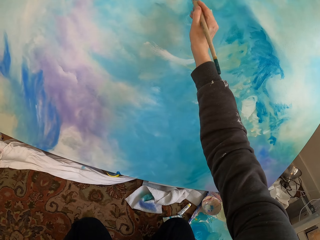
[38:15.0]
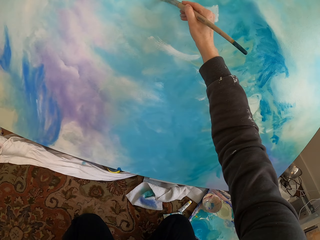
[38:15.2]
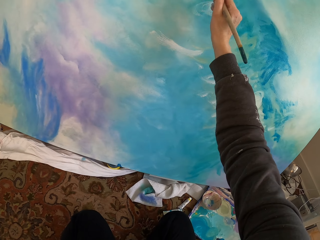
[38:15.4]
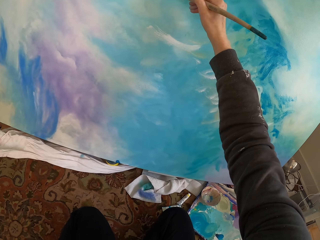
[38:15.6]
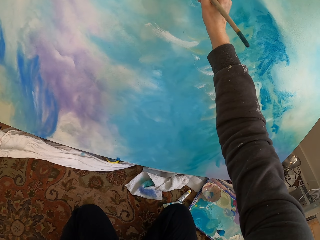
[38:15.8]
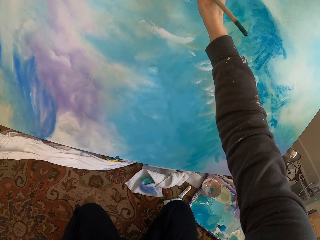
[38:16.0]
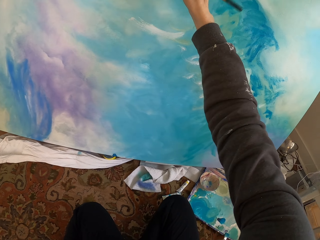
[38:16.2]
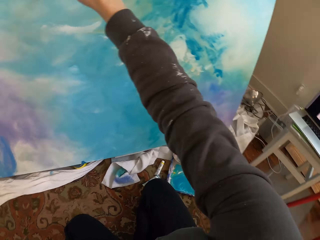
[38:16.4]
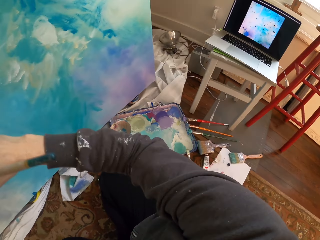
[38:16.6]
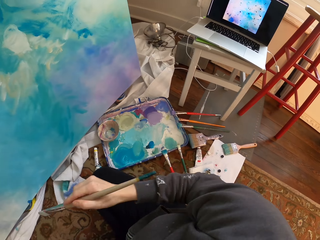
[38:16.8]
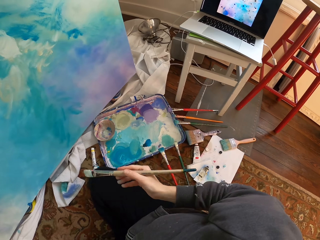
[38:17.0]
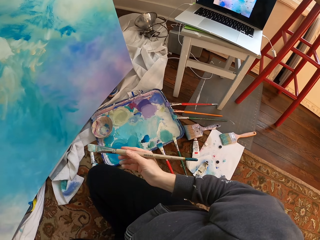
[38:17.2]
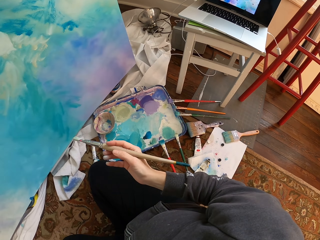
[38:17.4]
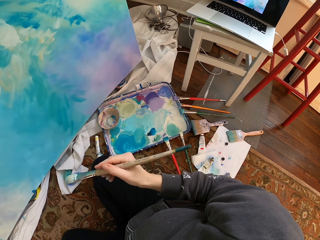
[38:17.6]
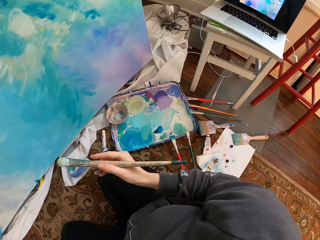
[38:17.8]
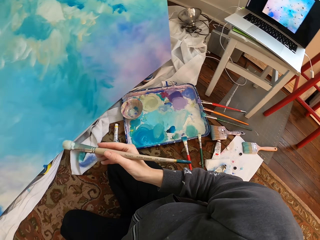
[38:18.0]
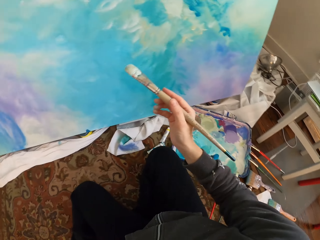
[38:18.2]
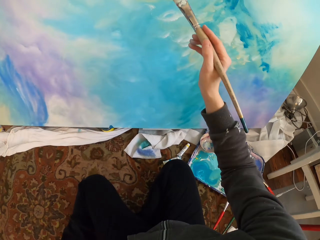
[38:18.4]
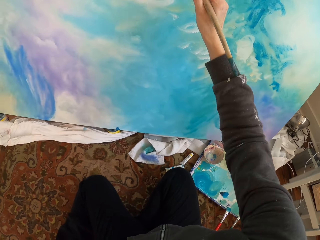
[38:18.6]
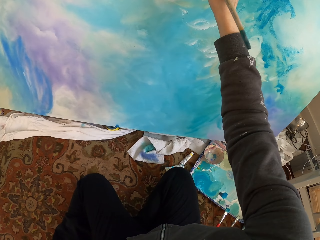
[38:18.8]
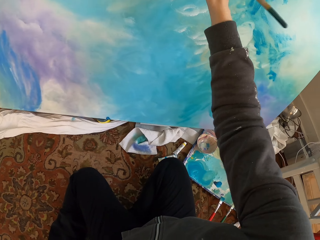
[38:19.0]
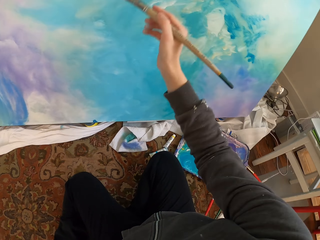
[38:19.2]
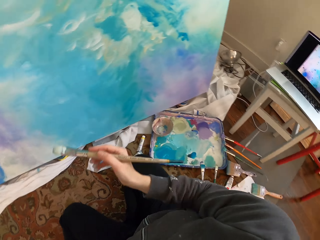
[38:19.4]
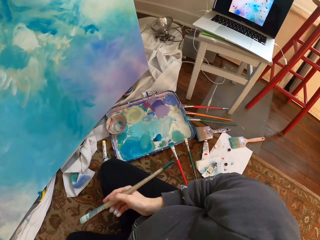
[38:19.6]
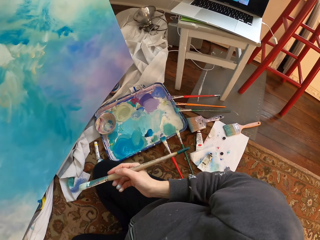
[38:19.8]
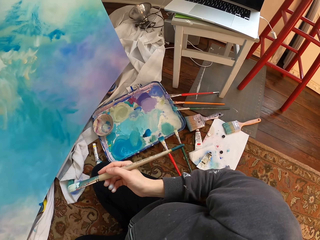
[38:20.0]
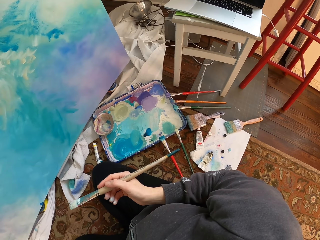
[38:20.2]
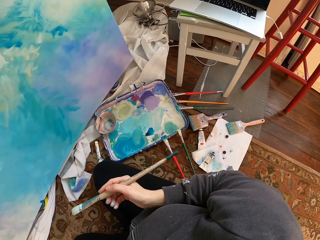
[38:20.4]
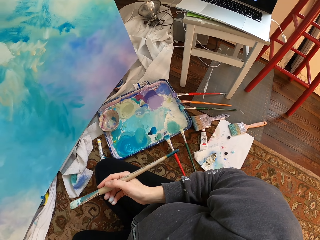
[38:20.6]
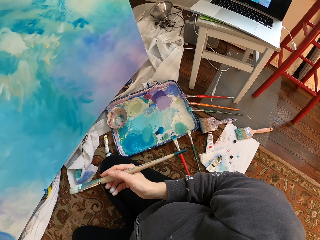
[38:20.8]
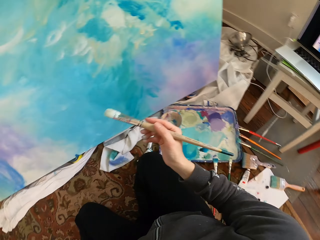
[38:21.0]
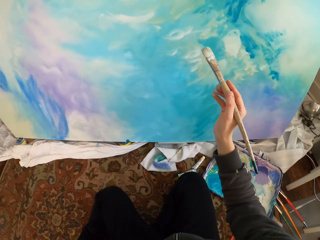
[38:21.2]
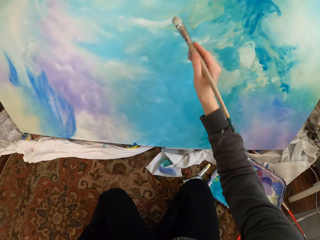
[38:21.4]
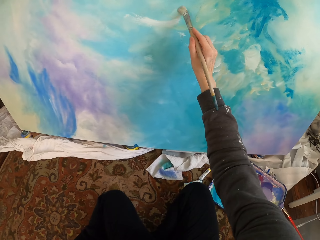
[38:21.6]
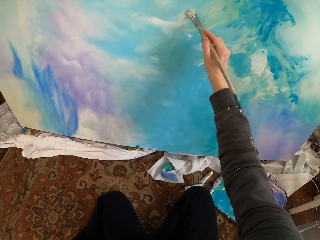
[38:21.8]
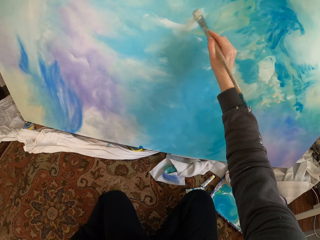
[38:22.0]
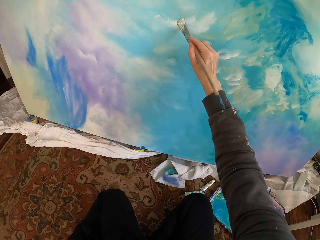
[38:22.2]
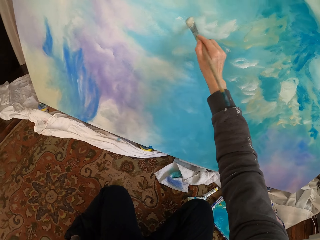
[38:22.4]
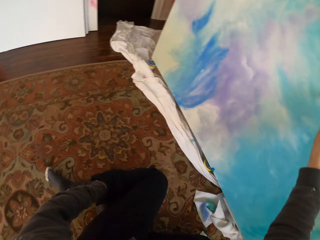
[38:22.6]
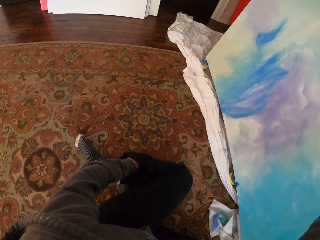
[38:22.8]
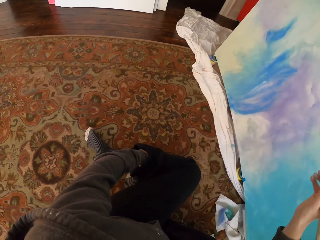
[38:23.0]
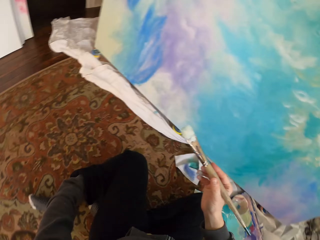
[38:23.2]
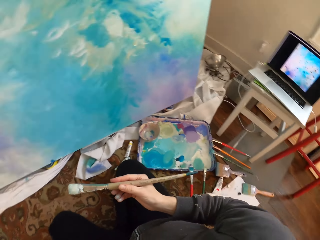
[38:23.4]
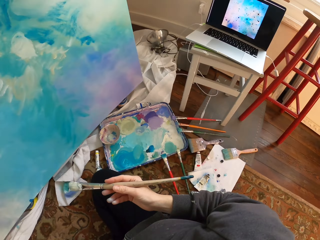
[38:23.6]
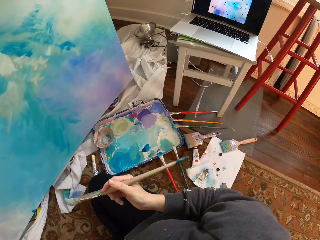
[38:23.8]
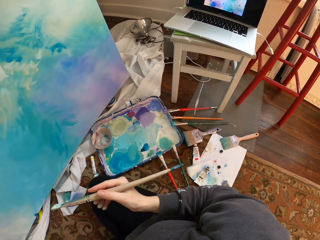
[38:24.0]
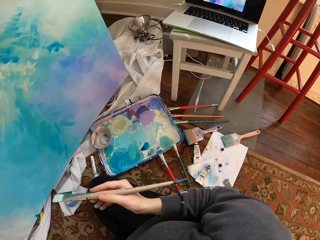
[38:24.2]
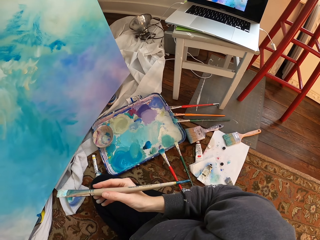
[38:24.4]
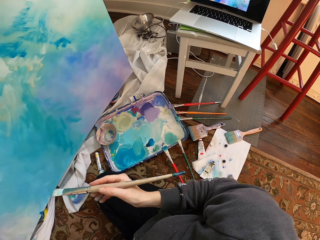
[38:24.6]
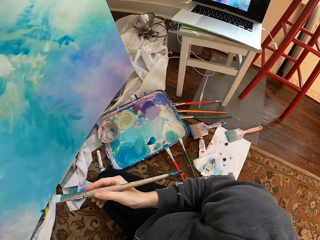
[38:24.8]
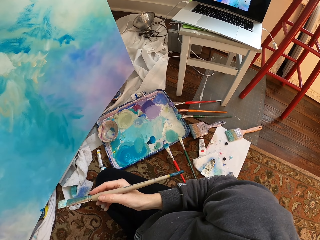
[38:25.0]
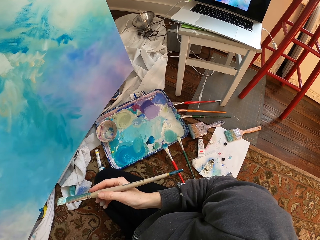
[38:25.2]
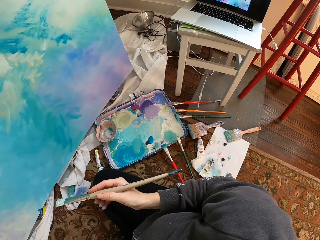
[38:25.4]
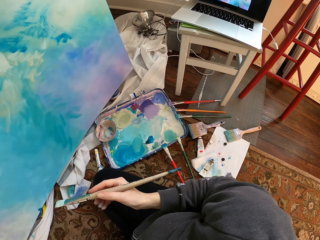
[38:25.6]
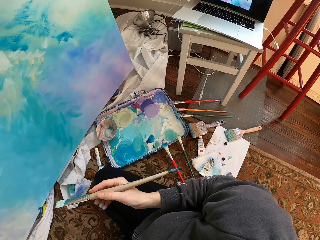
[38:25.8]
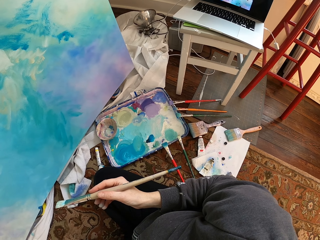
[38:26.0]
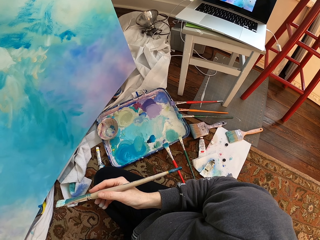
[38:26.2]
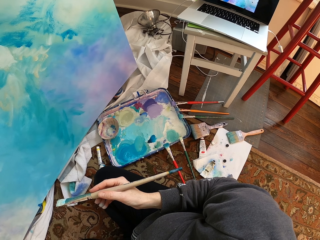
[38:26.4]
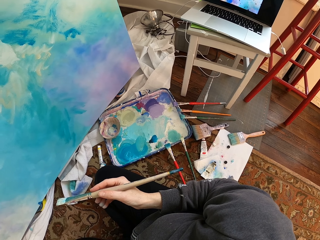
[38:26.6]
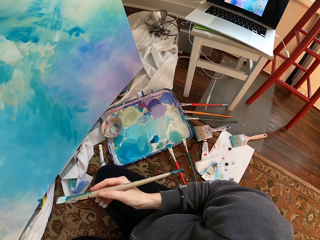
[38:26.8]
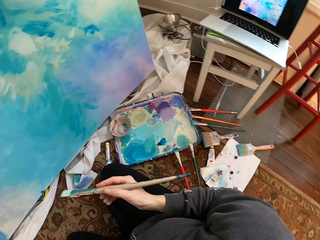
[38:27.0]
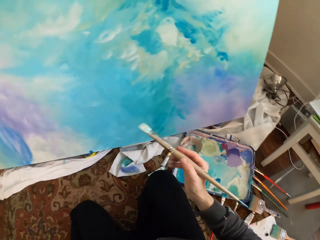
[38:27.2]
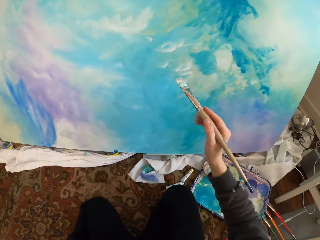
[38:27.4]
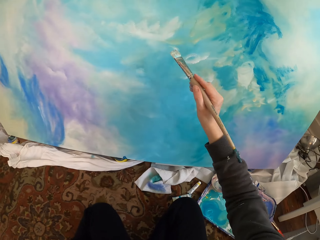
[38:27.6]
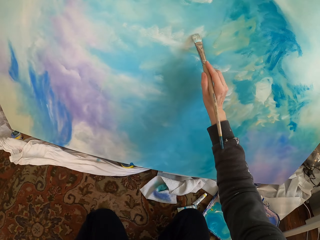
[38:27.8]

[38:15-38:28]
The camera wearer paints. They hold the brush away from the paint work. They look at the paint work.

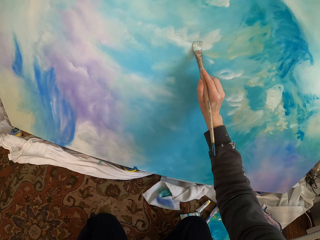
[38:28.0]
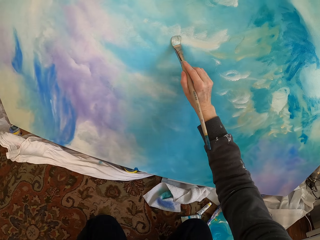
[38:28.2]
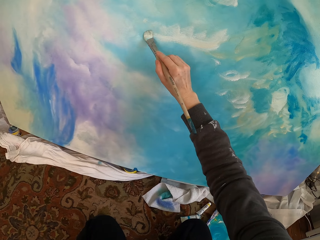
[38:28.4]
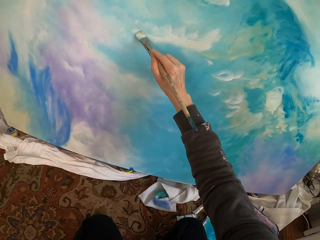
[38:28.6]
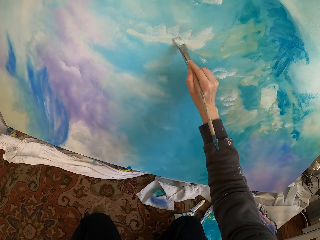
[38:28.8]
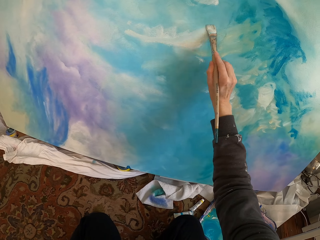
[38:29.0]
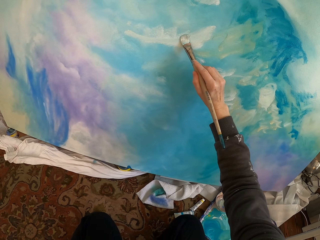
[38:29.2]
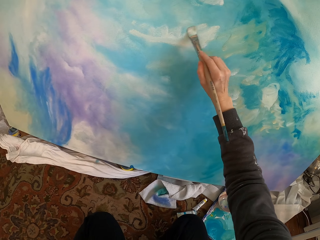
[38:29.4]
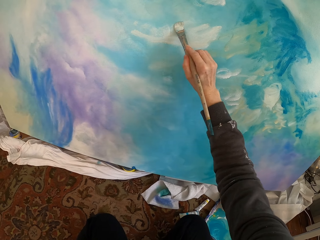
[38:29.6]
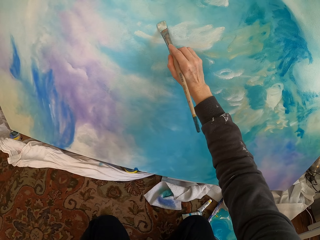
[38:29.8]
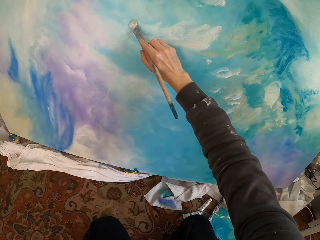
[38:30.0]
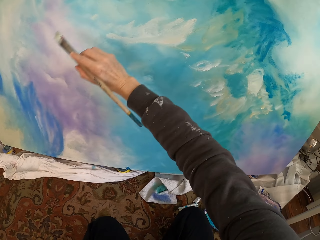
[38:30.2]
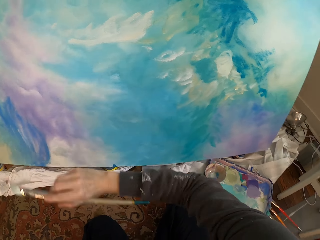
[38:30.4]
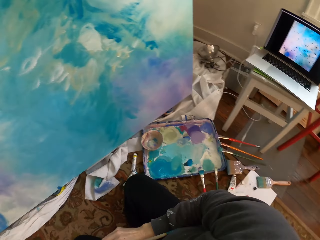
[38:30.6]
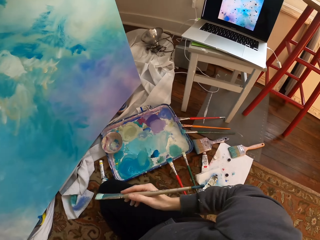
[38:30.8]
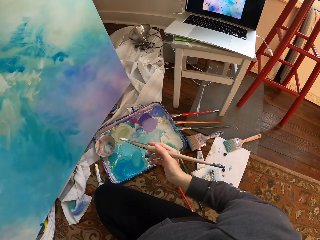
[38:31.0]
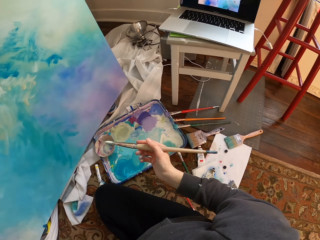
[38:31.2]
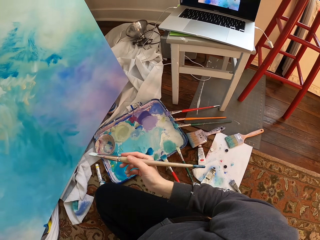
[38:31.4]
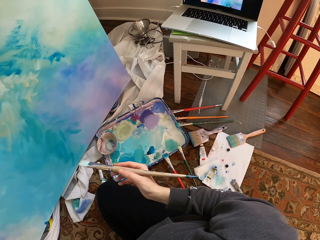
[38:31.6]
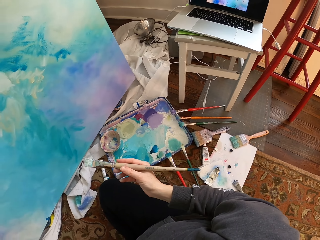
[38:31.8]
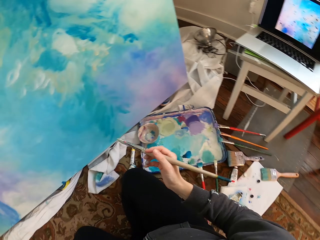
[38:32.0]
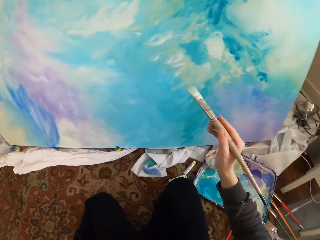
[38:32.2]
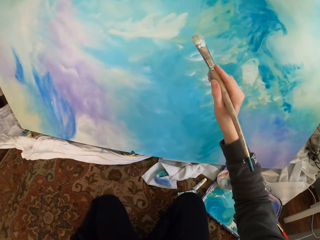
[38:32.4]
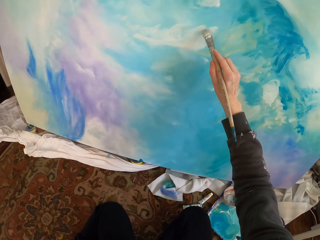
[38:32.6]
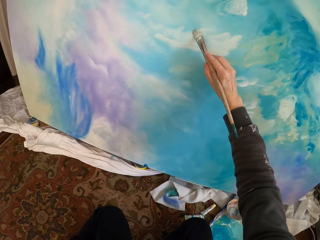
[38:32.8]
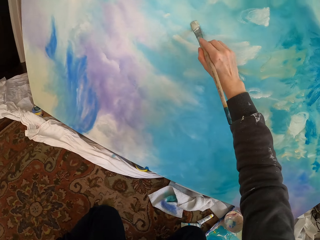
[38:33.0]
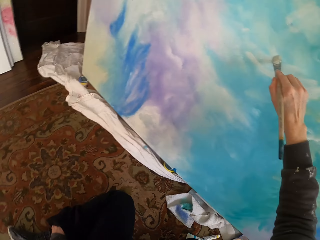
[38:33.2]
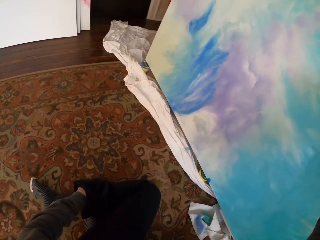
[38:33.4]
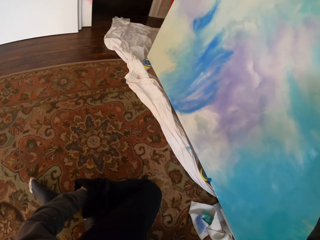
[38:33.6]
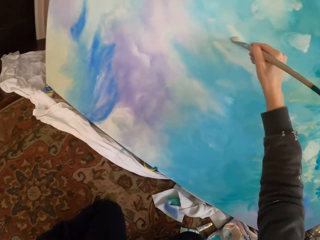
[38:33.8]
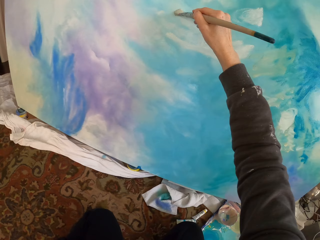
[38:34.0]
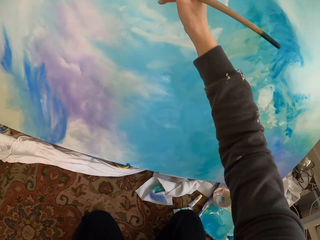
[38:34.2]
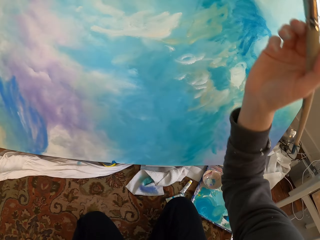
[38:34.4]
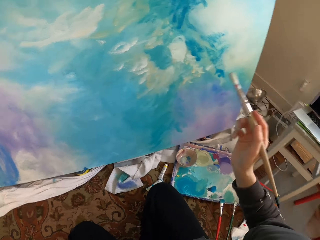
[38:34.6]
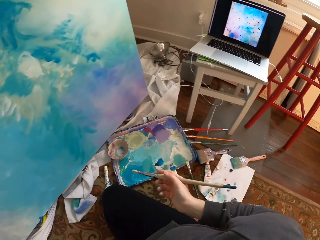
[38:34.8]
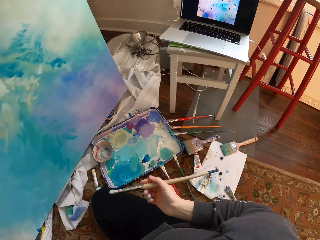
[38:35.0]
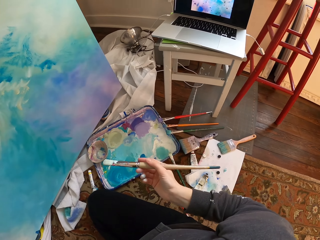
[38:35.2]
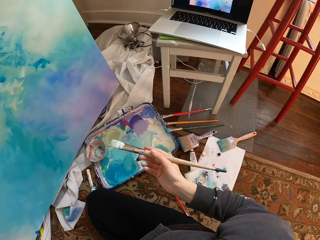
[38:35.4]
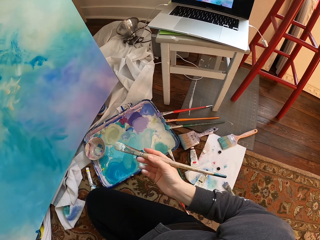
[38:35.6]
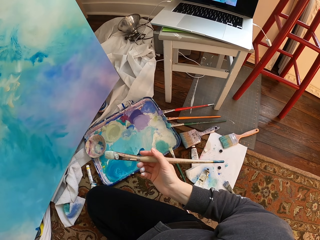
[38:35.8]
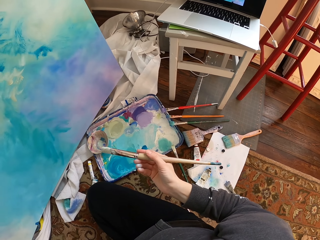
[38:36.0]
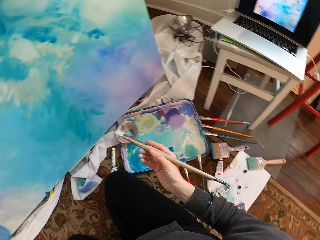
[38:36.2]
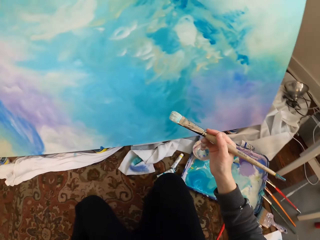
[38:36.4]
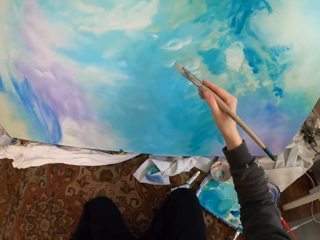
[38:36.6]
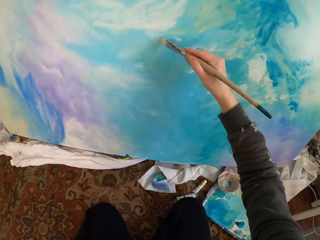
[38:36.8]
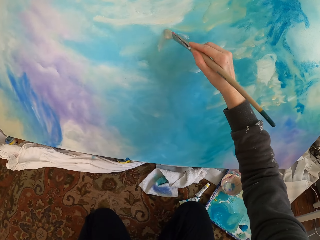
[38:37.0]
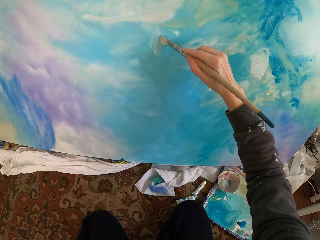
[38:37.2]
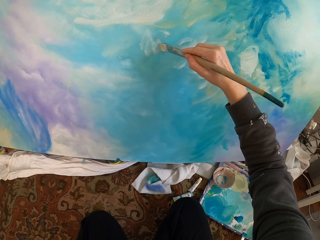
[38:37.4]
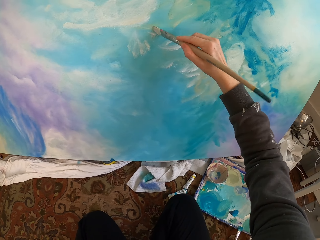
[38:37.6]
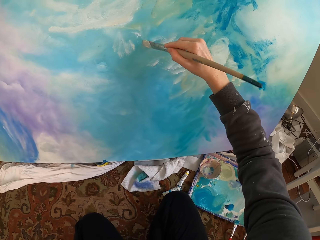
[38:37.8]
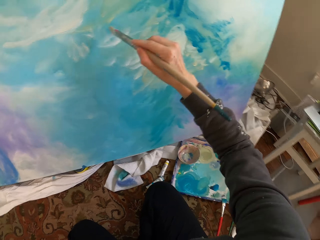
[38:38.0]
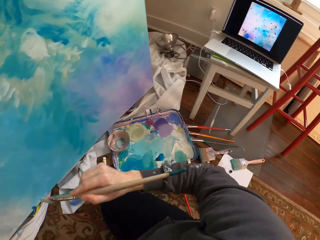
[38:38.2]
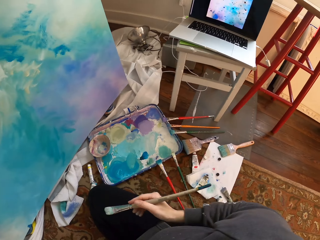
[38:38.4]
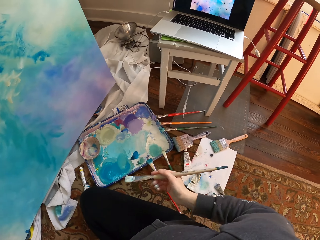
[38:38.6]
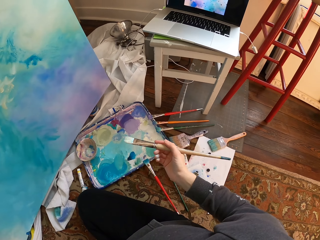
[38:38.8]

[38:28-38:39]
The camera wearer paints. They hold the brush away from the paint work. They paint. They remove the brush from the paint work. They paint.
